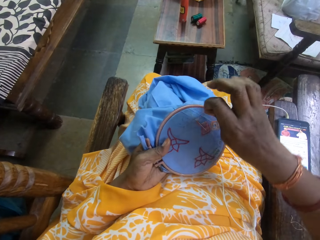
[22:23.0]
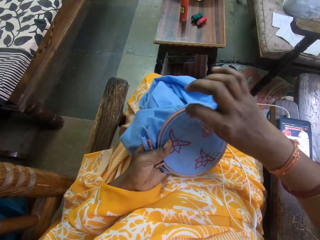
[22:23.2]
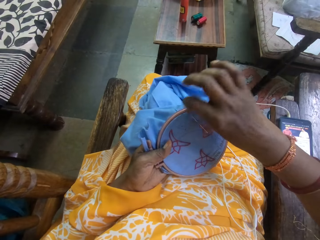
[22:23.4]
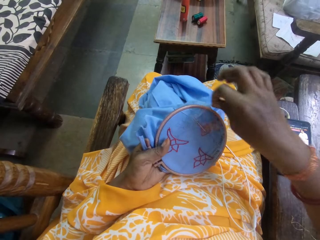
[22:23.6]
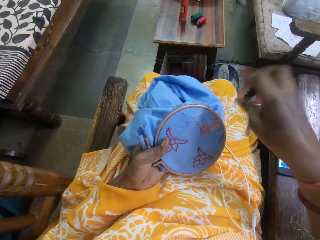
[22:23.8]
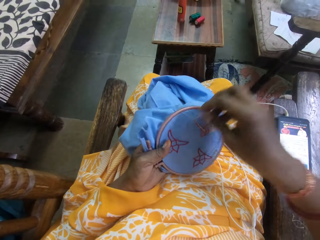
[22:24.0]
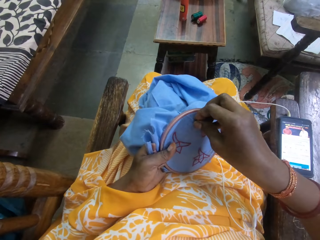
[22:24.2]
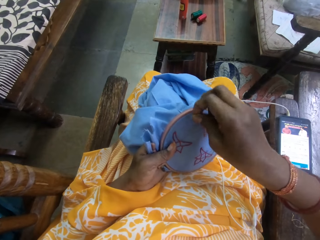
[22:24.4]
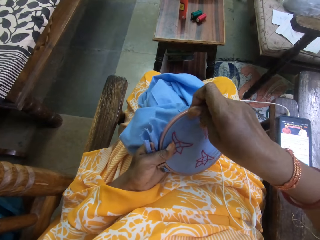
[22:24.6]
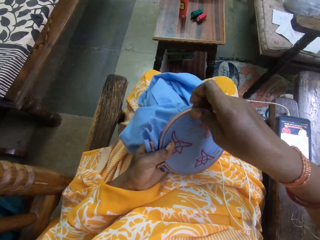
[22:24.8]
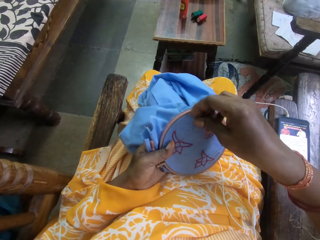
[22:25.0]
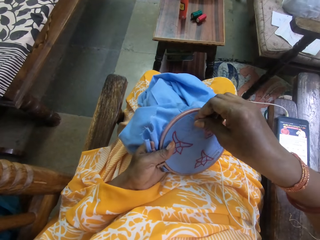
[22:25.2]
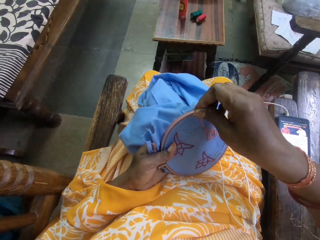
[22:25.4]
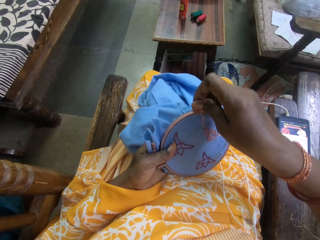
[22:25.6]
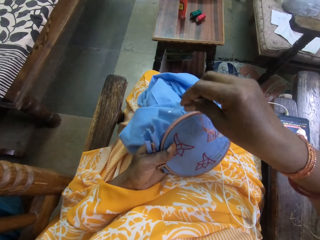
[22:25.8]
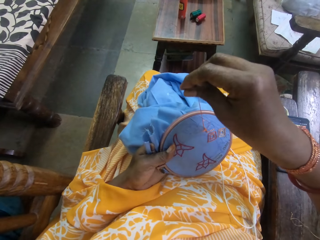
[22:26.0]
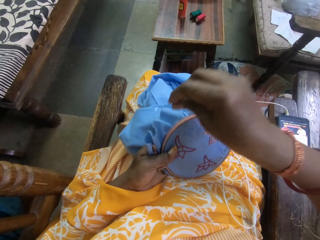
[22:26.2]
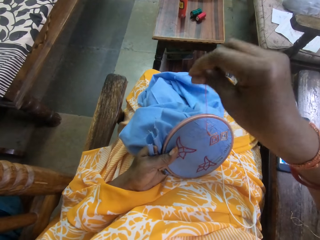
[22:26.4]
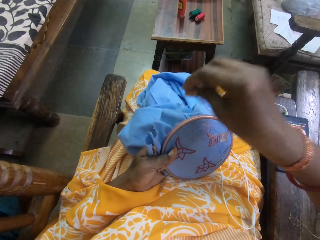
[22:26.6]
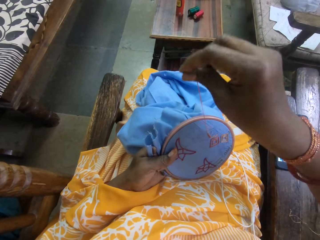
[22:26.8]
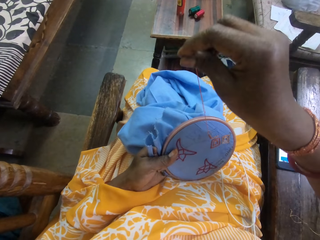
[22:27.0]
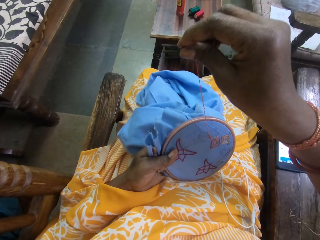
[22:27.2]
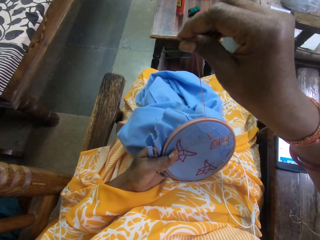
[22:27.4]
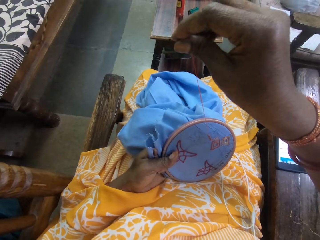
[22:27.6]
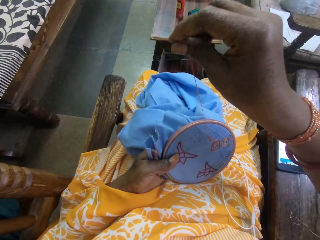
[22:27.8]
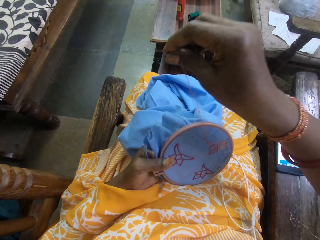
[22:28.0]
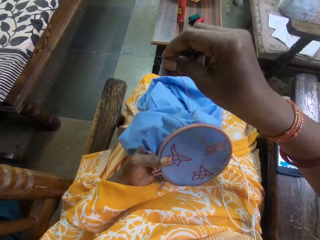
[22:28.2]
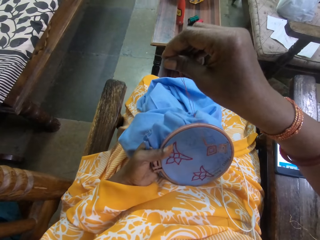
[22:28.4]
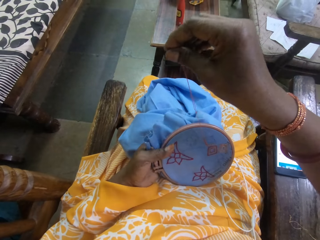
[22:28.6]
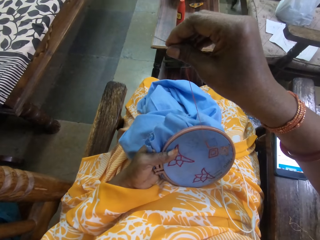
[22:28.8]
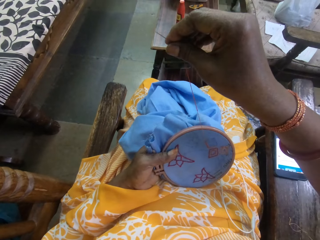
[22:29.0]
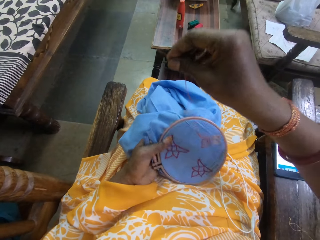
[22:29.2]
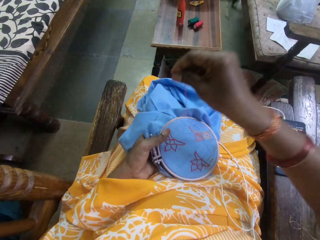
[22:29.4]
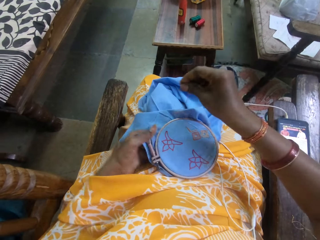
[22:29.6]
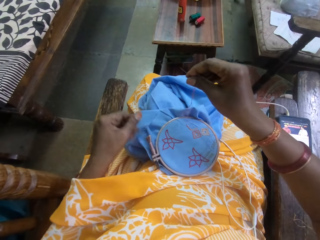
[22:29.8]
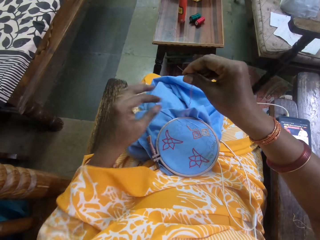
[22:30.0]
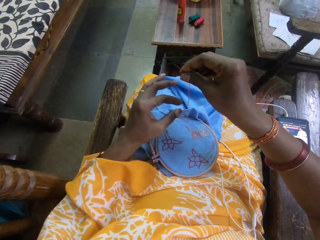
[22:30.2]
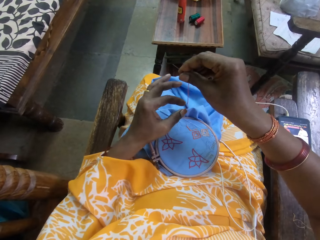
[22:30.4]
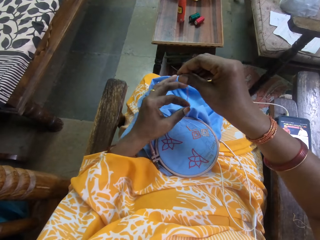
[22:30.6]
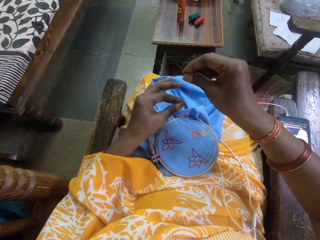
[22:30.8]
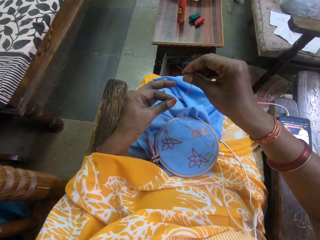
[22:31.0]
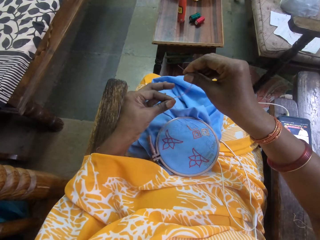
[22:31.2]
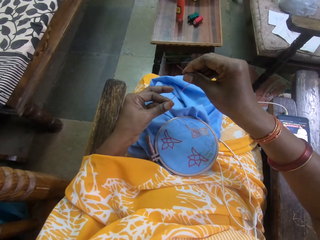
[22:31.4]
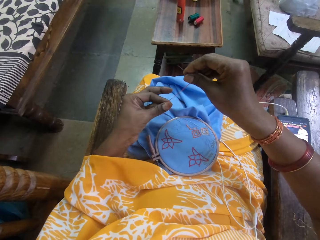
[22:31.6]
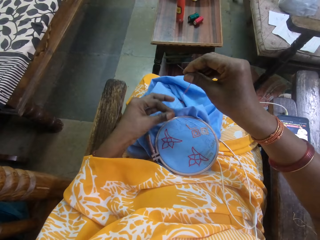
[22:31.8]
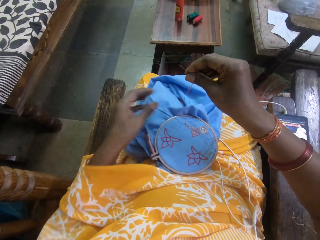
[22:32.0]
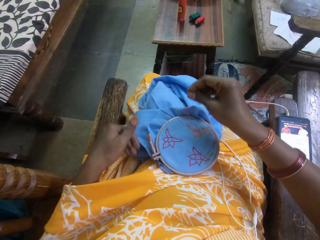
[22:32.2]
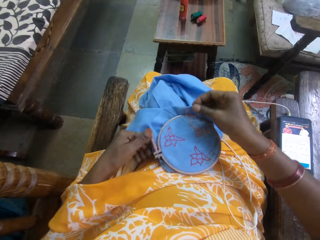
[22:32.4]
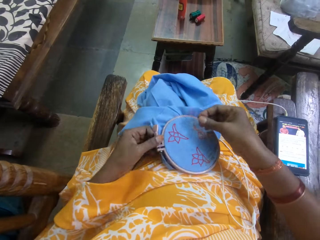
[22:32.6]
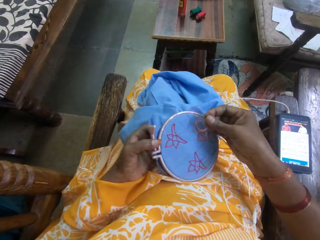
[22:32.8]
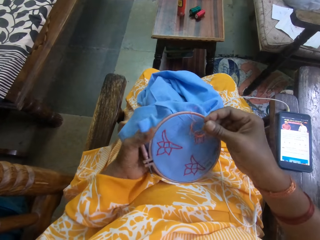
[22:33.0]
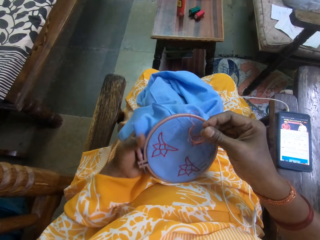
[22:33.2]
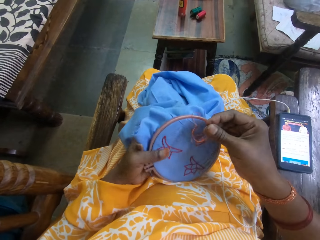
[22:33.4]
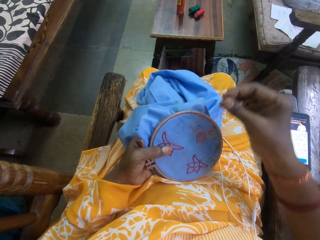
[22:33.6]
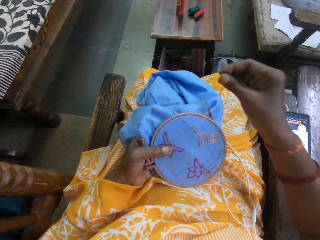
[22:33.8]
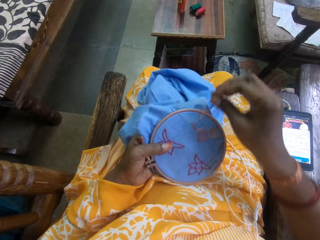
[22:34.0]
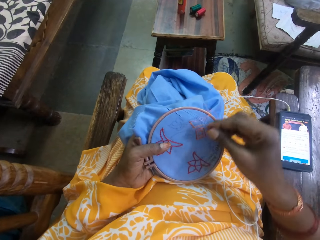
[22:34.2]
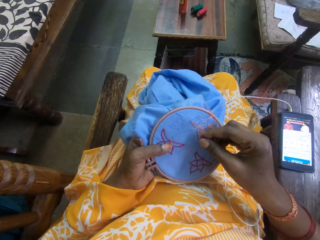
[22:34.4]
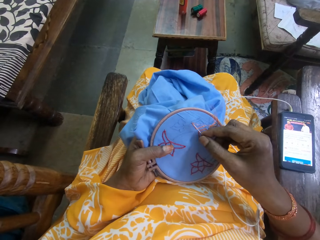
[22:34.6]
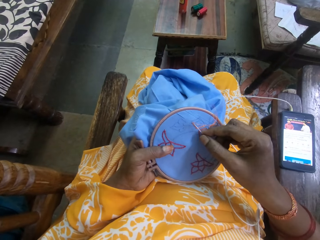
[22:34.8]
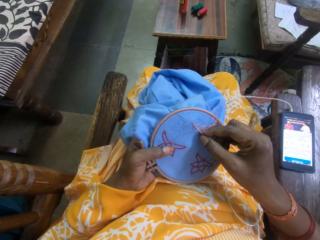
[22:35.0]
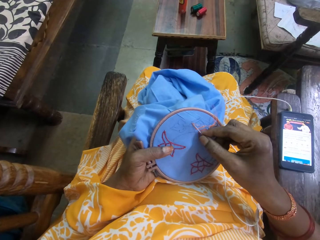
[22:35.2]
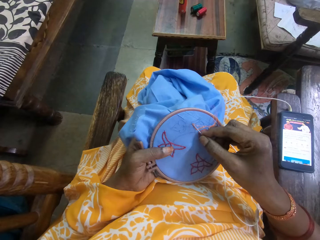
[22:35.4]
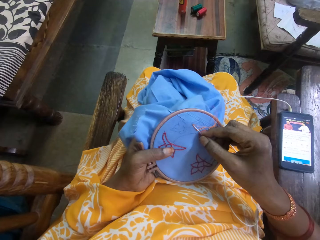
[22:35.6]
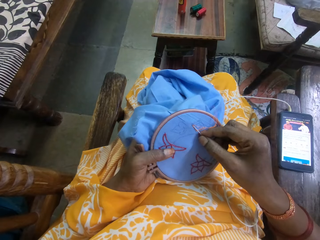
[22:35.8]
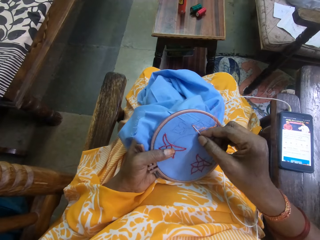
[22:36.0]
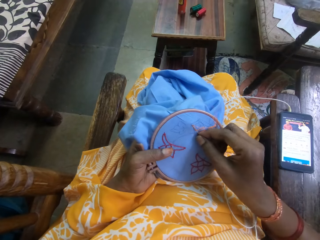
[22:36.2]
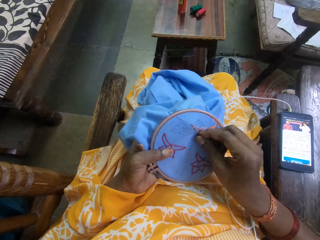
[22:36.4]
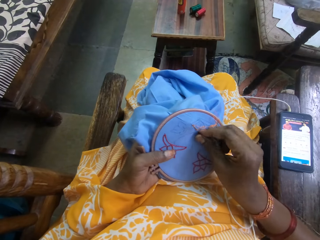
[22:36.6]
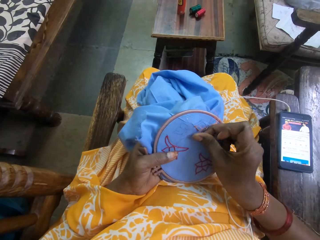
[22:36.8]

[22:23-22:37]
The camera wearer inserts the needle into a cloth. She moves the thread on the cloth. She drops the embroidery hoop on her legs with her left hand. She pulls the embroidery thread with her left hand. She picks the embroidery hoop from her legs with both hands. She sews embroidery stitches on the fabric with the needle in her right hand. She pulls the thread on the cloth.

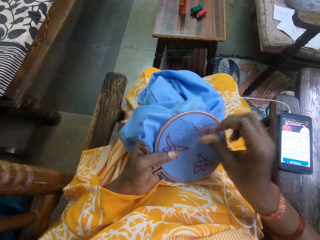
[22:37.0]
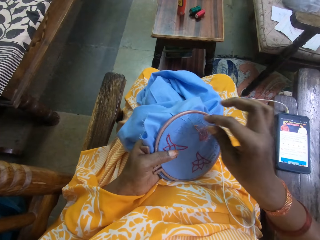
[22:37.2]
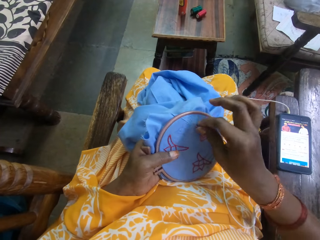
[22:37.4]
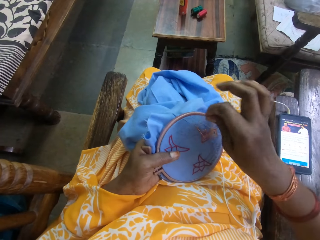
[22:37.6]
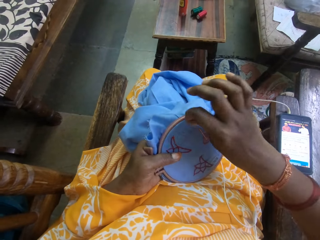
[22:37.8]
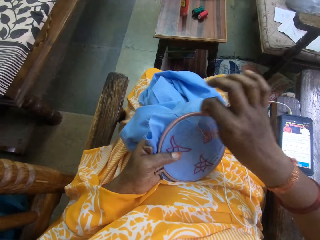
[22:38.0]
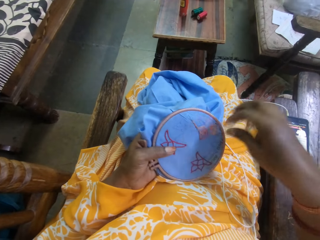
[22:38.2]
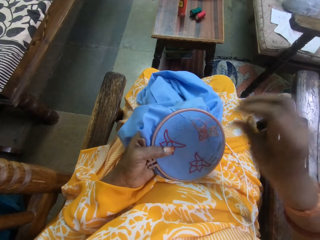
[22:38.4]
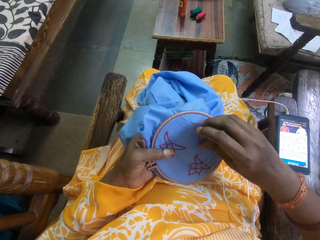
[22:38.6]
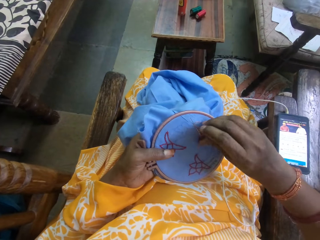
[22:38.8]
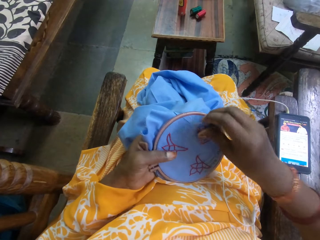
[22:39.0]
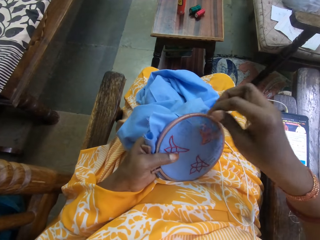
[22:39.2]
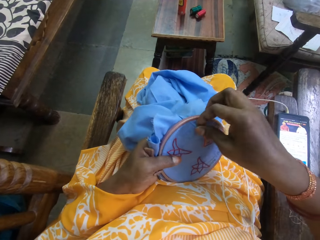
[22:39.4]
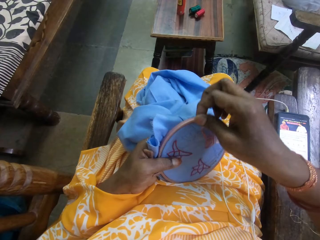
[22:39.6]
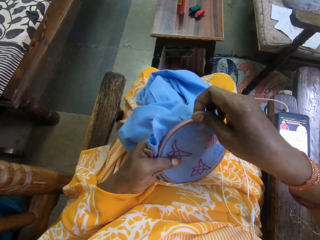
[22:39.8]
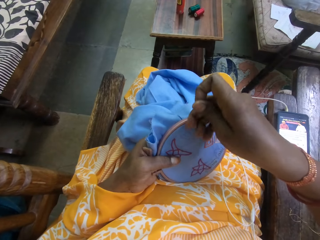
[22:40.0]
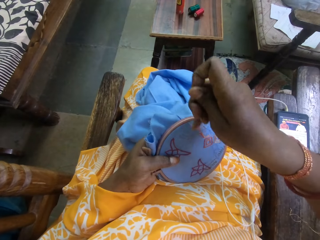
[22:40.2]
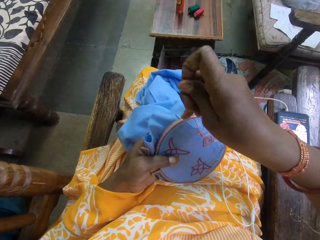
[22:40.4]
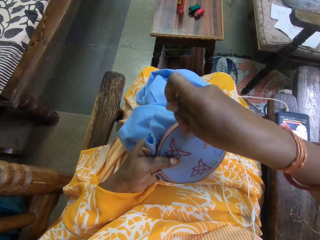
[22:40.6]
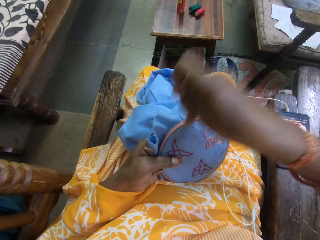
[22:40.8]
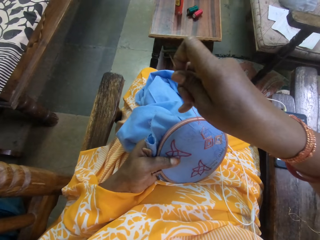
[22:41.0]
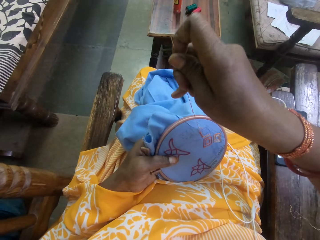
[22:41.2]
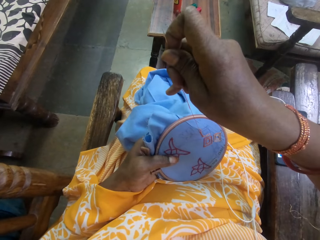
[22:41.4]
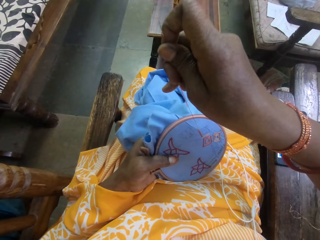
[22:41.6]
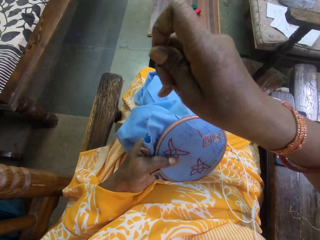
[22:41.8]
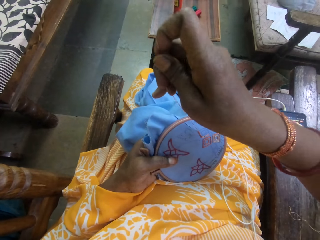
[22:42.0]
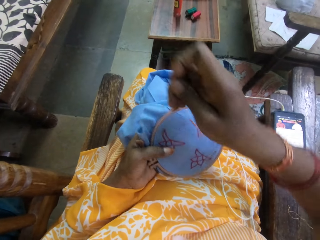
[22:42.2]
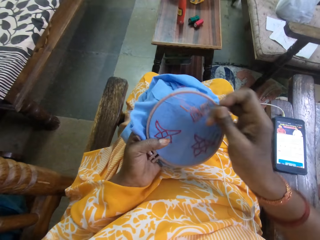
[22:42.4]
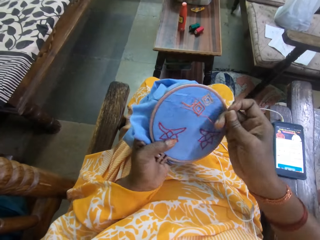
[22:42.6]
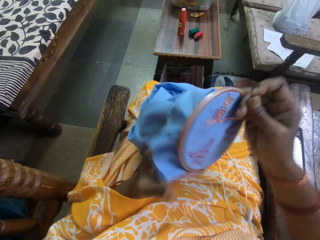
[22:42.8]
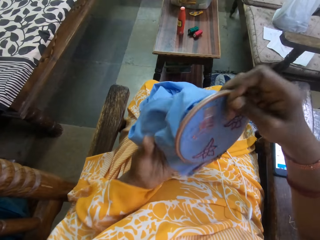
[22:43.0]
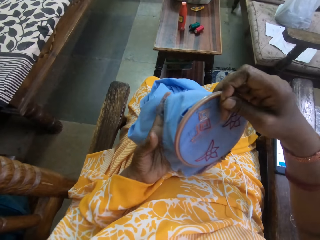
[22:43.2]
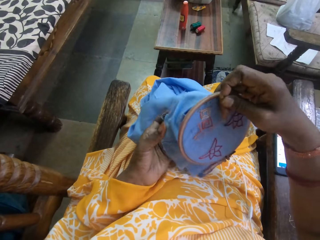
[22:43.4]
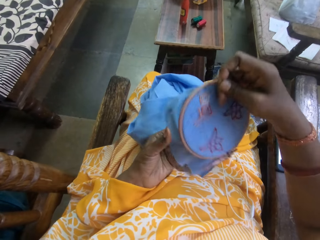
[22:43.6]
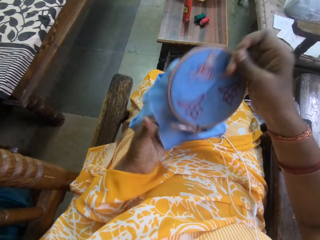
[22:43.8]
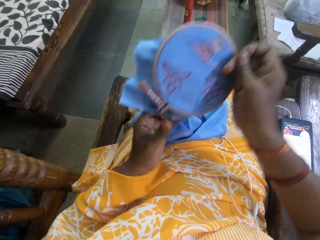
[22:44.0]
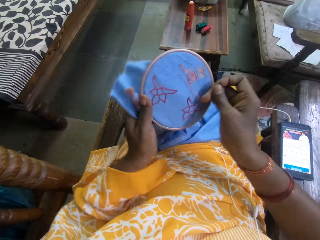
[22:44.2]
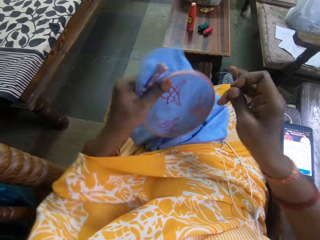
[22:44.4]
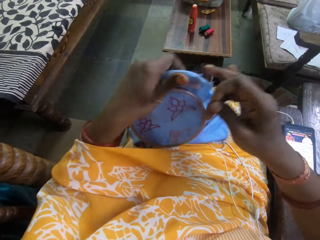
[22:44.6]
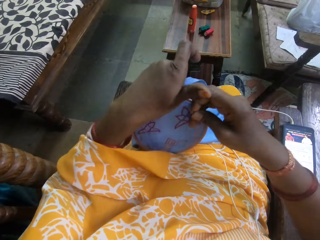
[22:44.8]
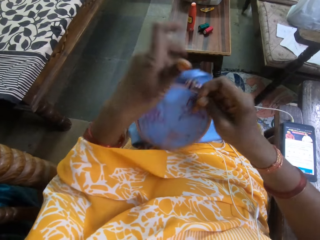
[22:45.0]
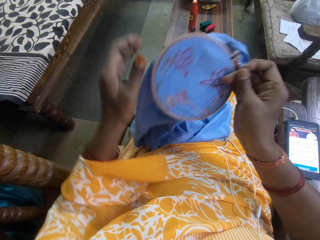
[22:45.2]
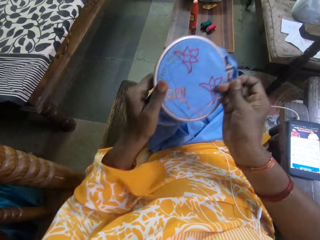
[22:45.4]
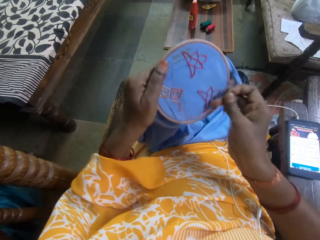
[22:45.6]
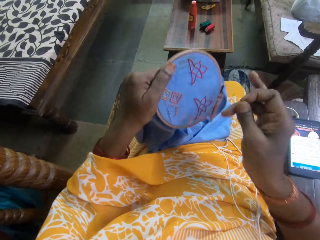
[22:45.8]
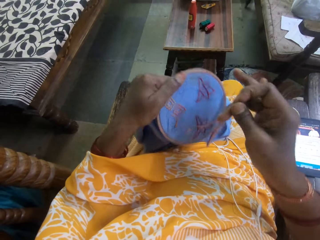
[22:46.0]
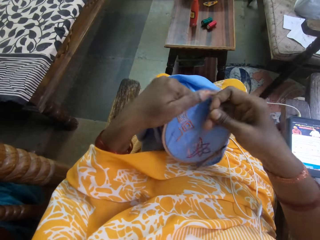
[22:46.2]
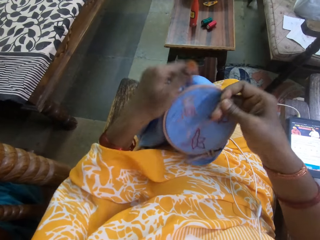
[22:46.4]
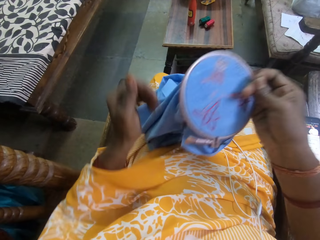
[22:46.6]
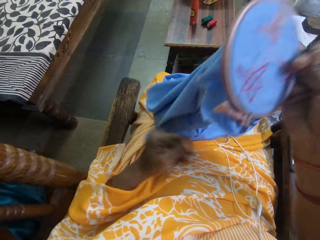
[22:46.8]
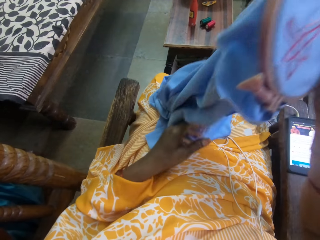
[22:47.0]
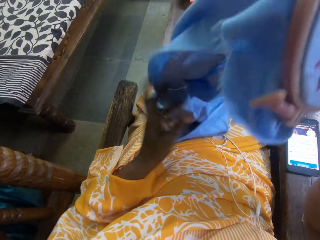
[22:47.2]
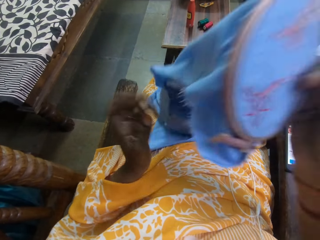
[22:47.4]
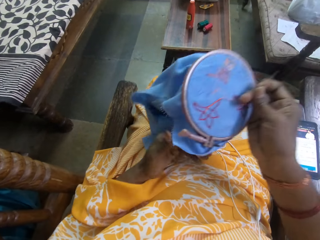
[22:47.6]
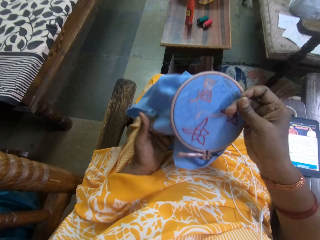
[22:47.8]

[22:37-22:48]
The camera wearer inserts the needle into a cloth. They move the thread on the cloth. They pull the thread on the cloth. They turn the embroidery hoop with both hands.
